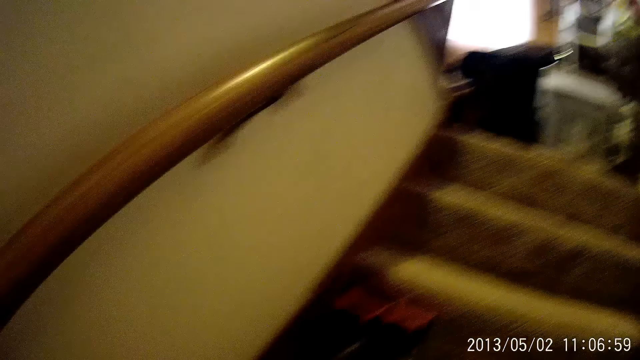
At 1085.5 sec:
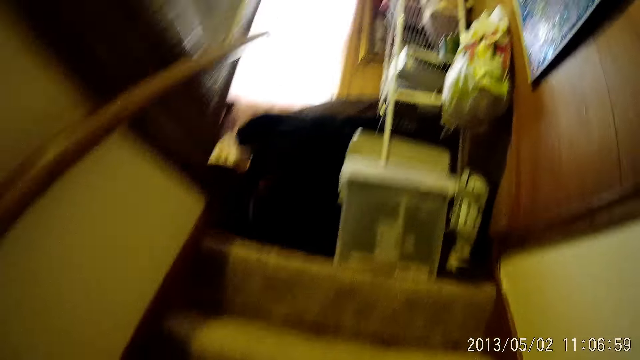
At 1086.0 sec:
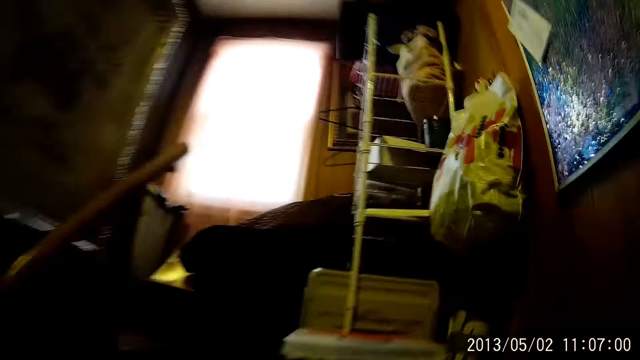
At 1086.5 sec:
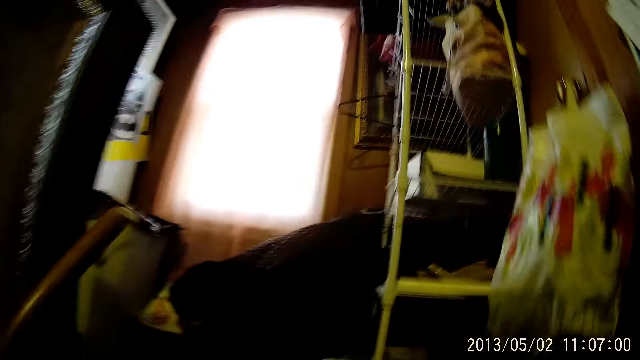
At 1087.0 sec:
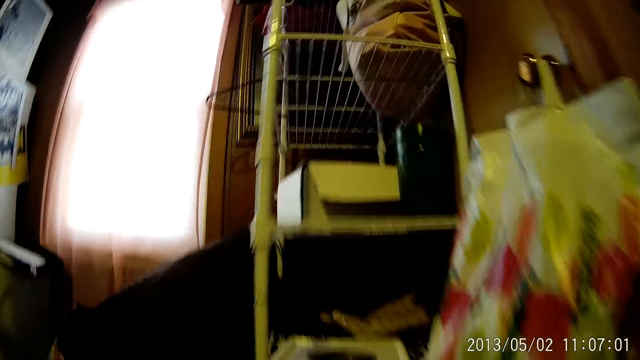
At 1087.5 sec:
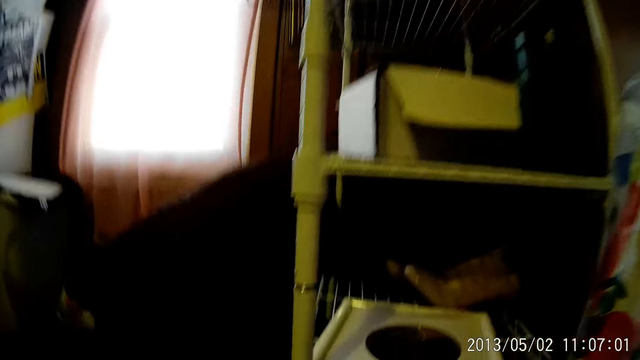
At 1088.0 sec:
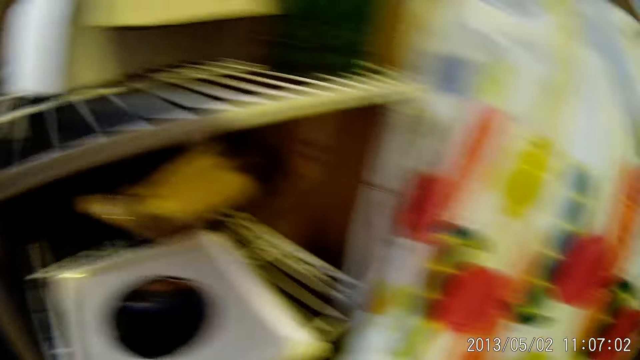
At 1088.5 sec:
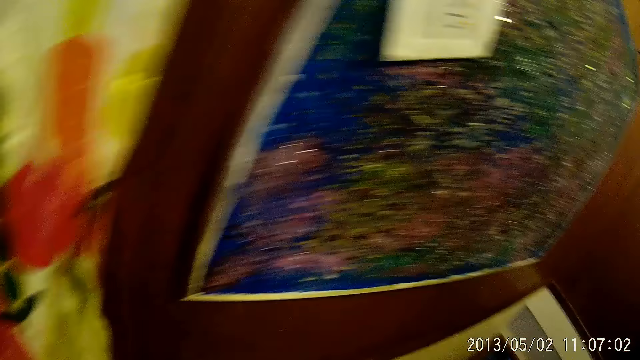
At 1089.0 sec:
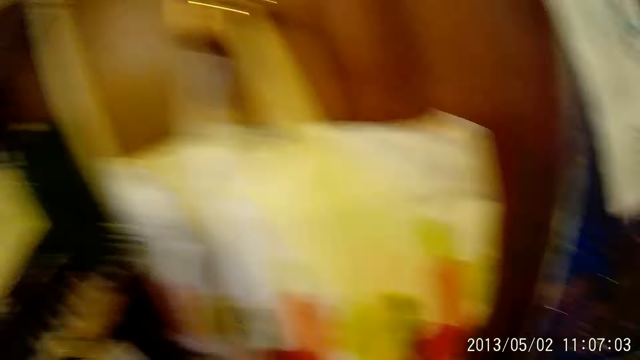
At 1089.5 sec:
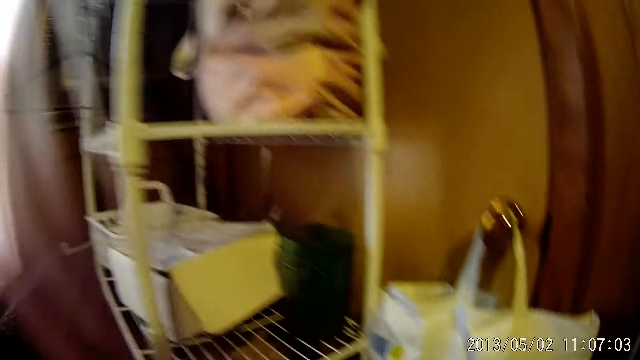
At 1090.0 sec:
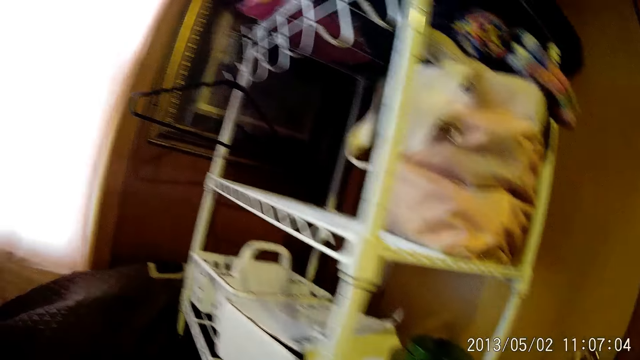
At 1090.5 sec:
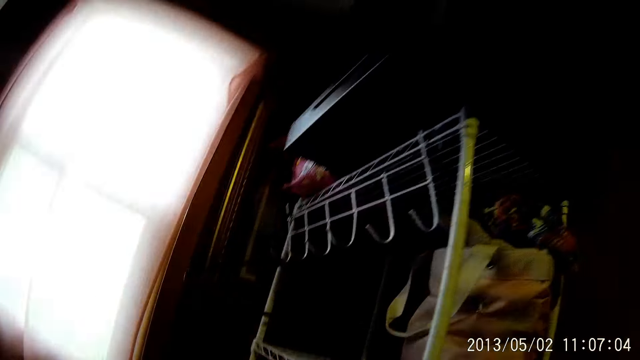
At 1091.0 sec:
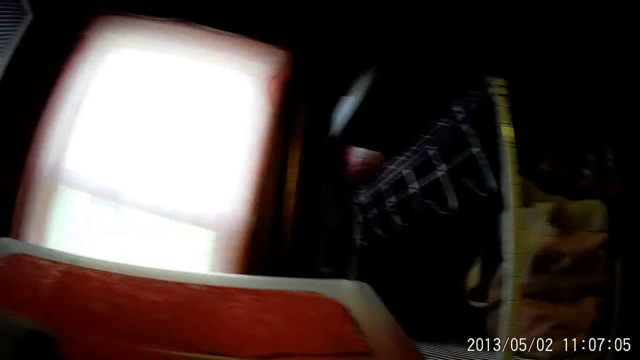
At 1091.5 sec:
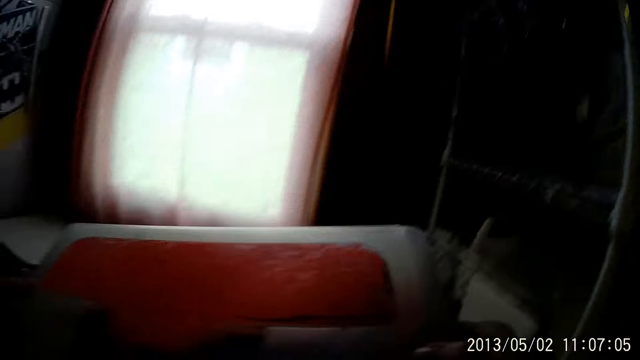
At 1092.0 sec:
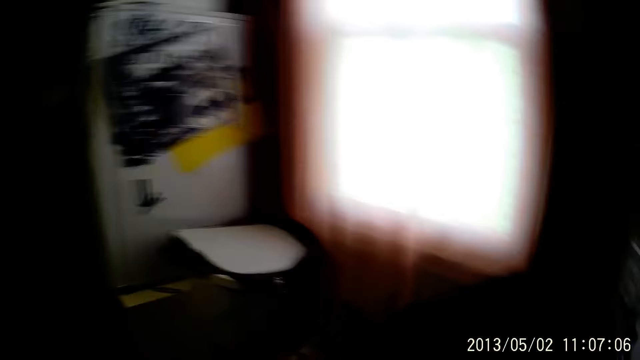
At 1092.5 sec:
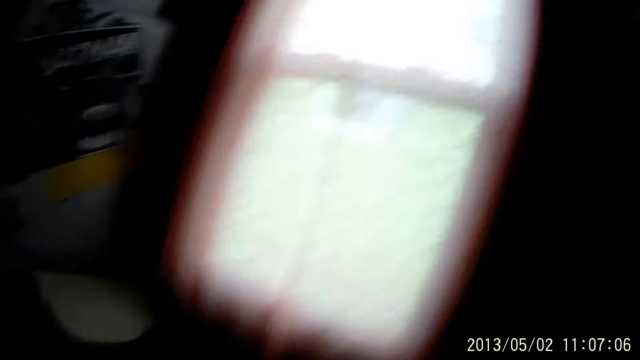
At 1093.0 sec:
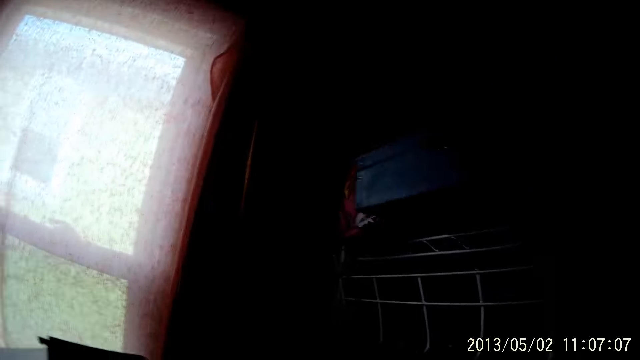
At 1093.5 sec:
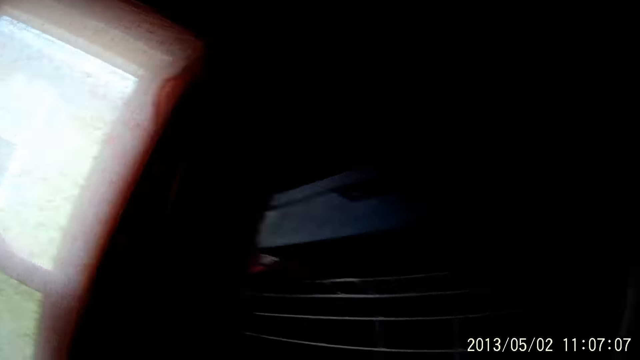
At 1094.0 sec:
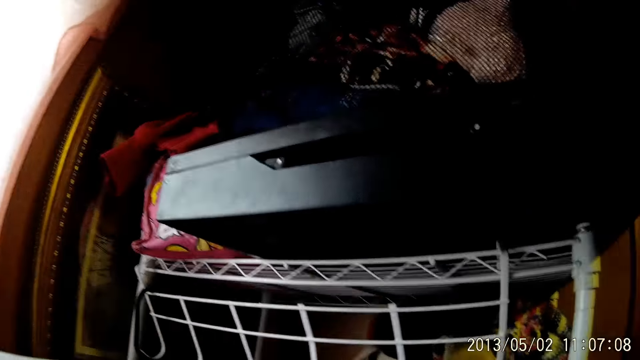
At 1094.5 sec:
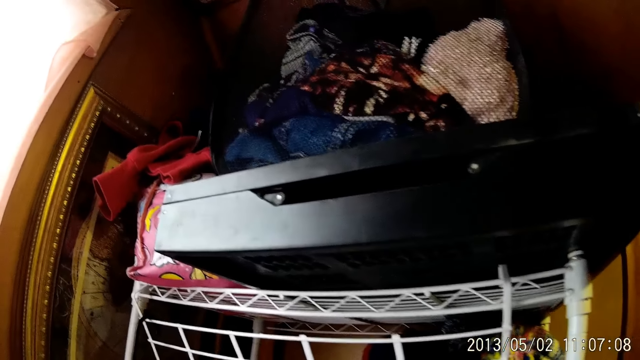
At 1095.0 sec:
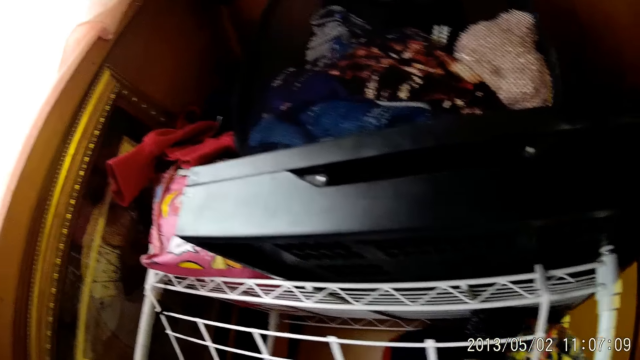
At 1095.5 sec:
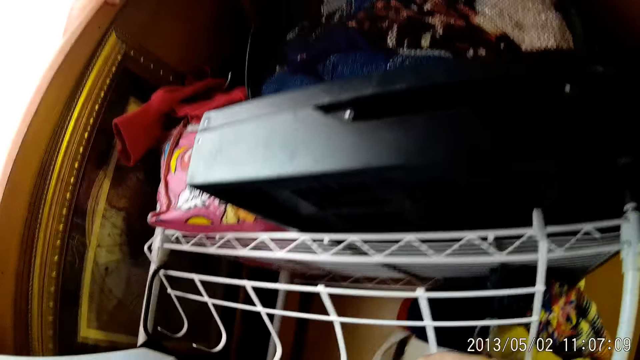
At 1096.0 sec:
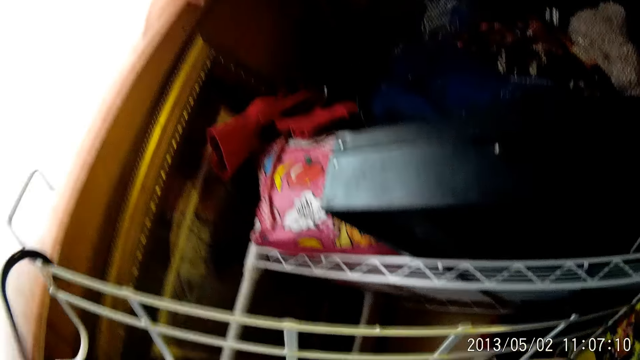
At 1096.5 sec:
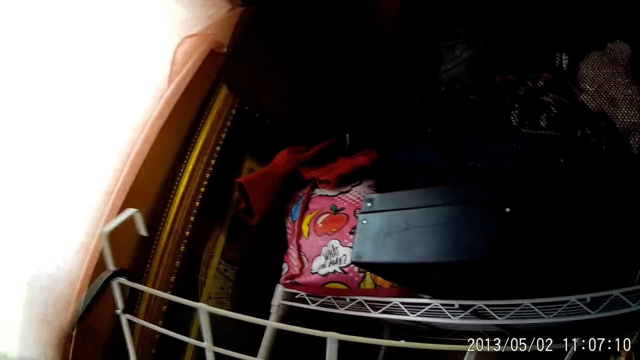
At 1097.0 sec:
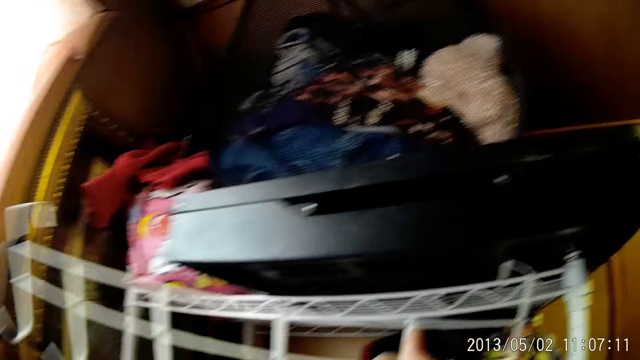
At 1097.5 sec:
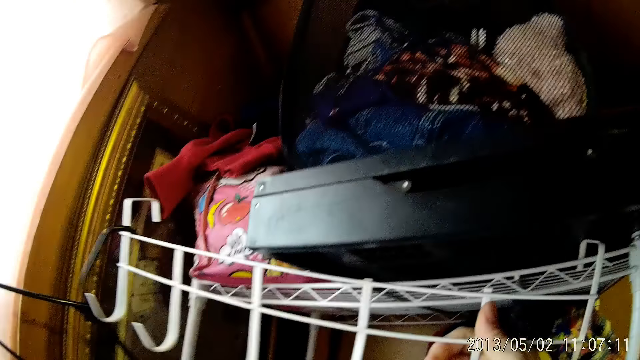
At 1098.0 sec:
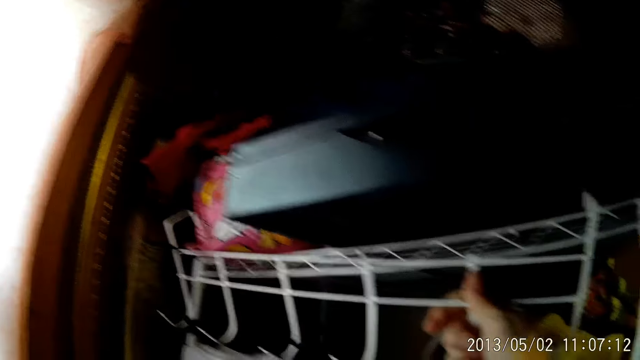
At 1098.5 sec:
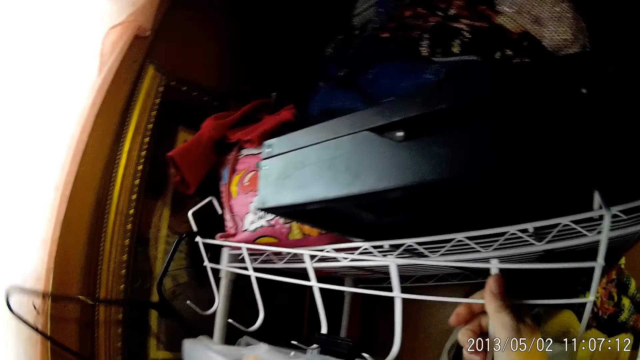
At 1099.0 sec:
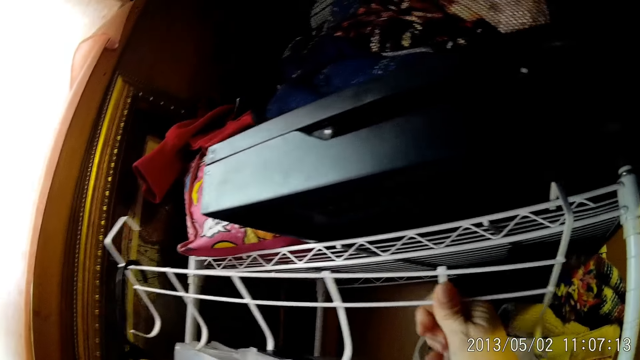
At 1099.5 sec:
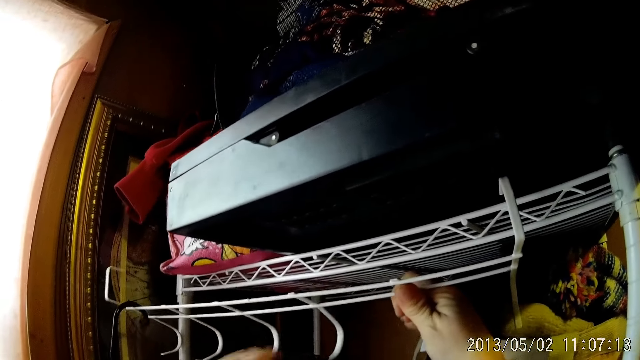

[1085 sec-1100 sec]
The camera wearer walks up the stairs. They walk in the house. They look around. They hold a container. They adjust the hanger holder. They remove a cloth rack from the shelf with both hands.

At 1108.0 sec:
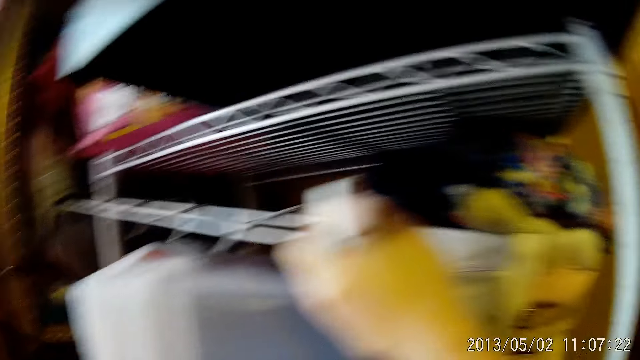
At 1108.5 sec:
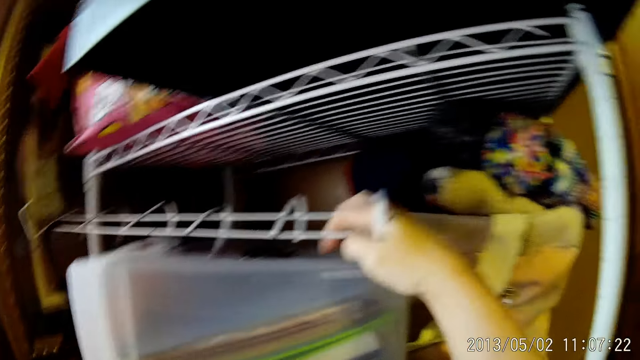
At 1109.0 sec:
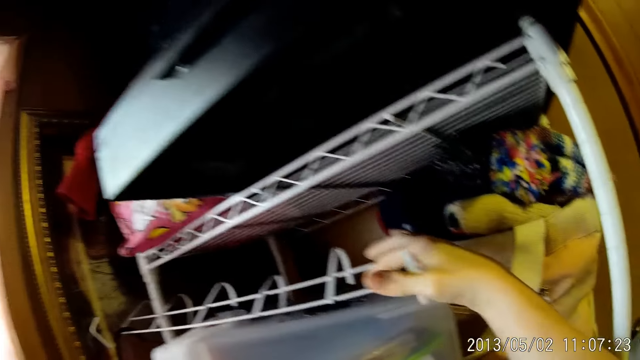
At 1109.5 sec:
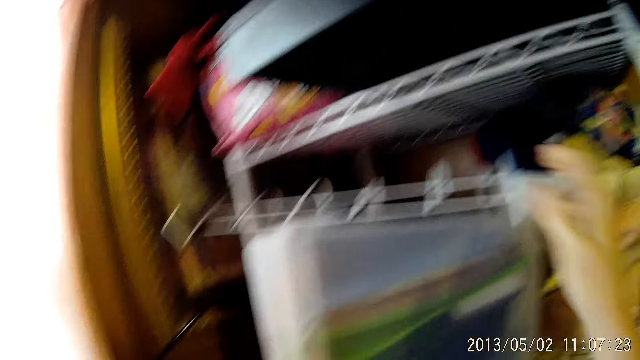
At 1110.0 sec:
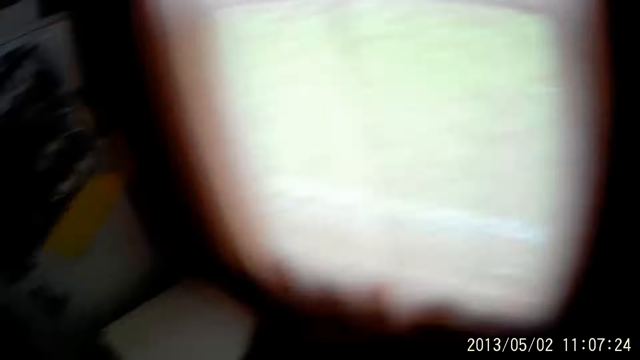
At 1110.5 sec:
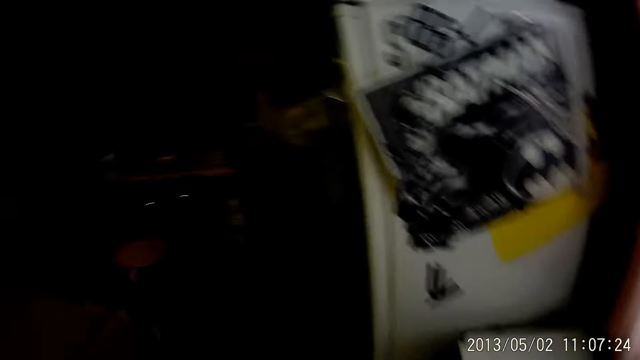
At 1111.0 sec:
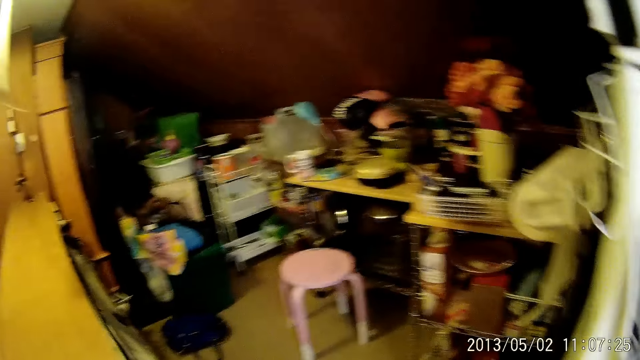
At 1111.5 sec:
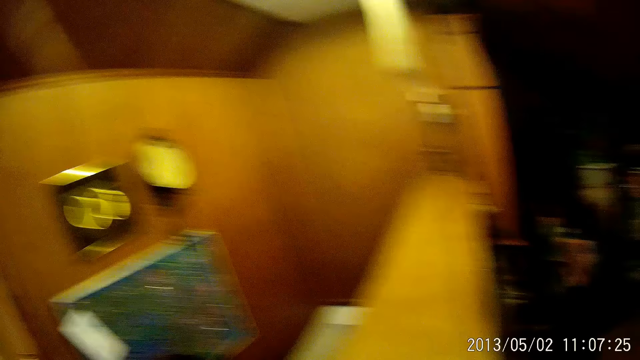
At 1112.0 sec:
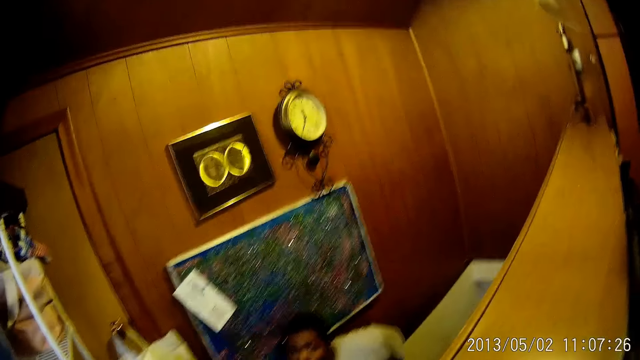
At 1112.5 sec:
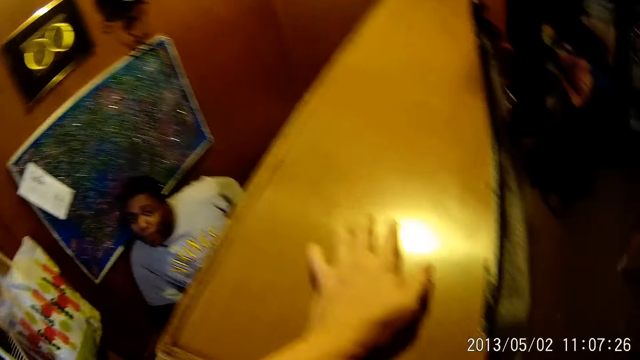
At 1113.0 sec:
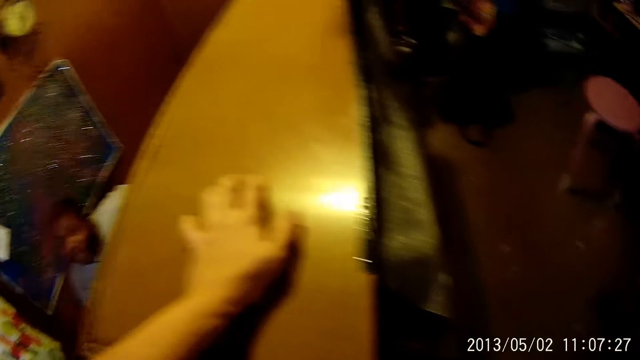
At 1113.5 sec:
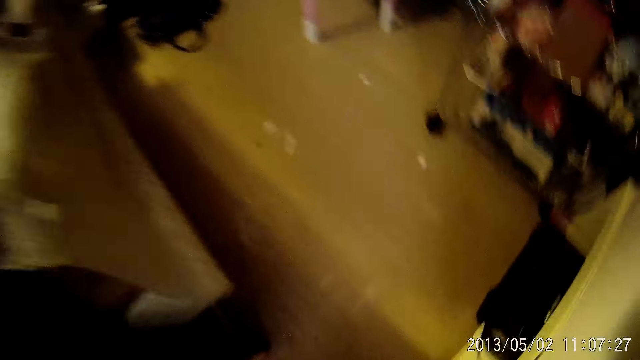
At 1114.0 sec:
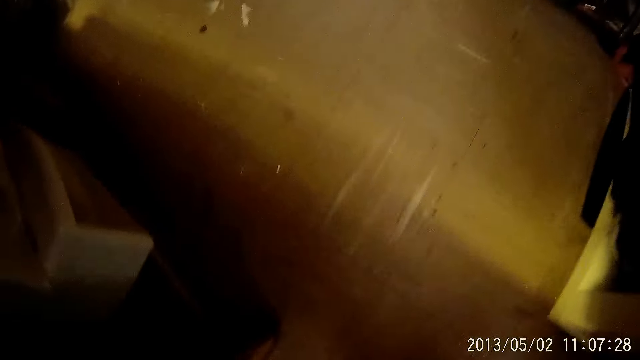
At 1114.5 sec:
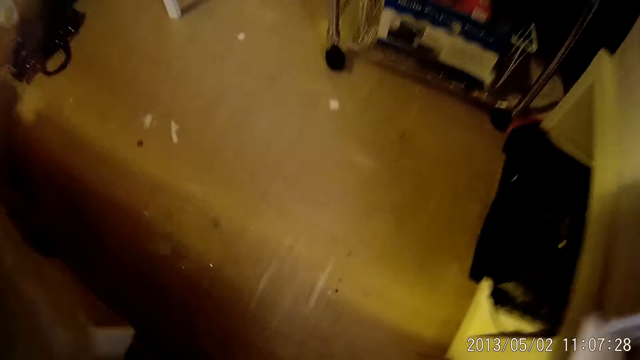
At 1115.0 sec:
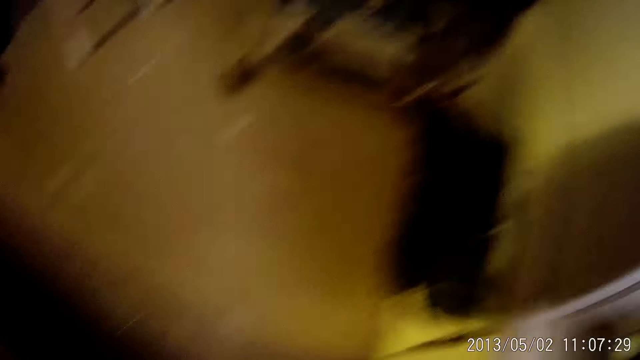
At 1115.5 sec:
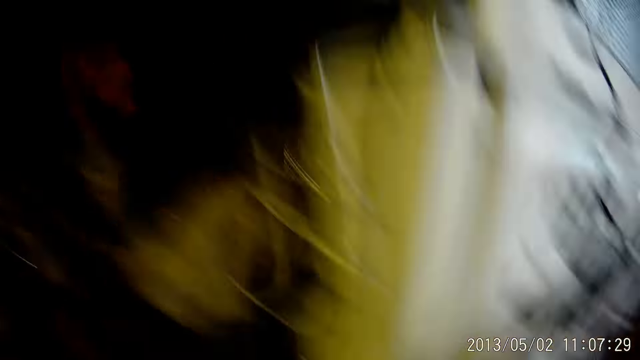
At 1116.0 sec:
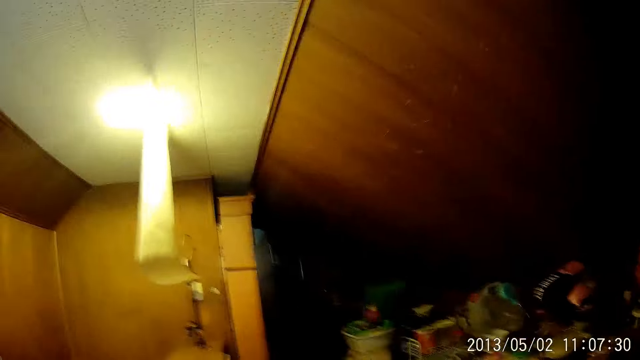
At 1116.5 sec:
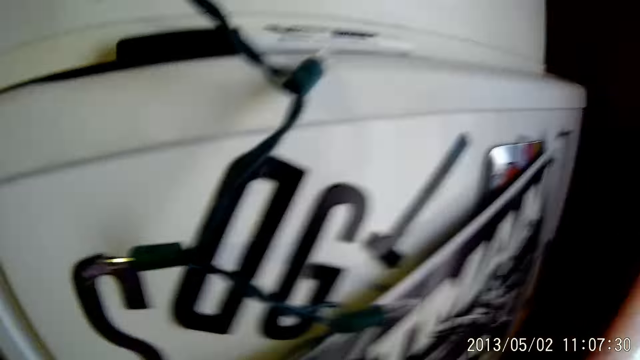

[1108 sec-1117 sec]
The camera wearer looks around.
